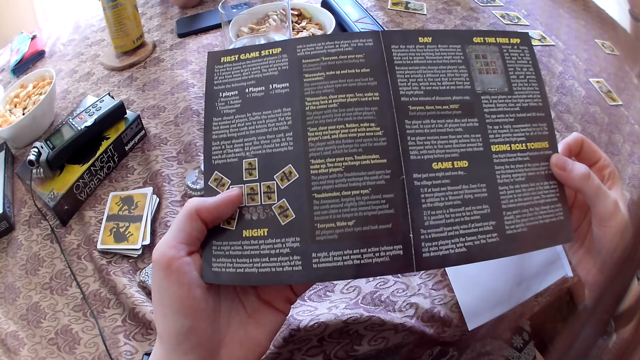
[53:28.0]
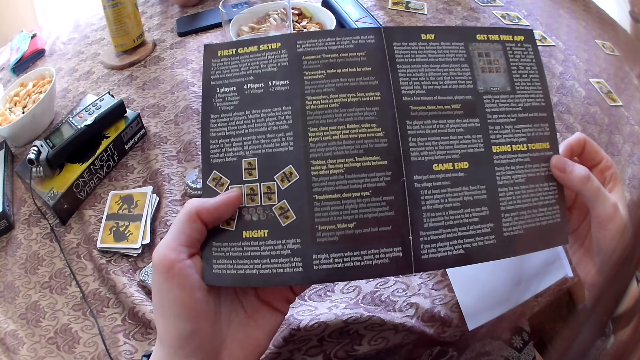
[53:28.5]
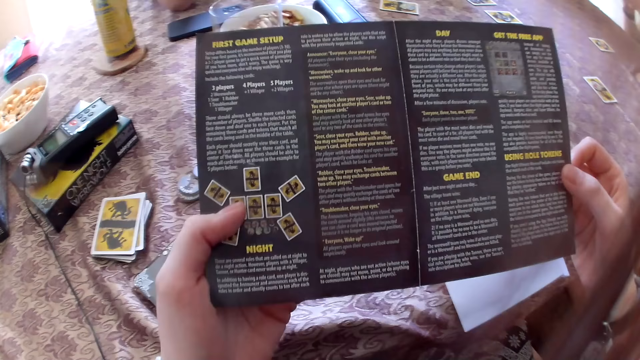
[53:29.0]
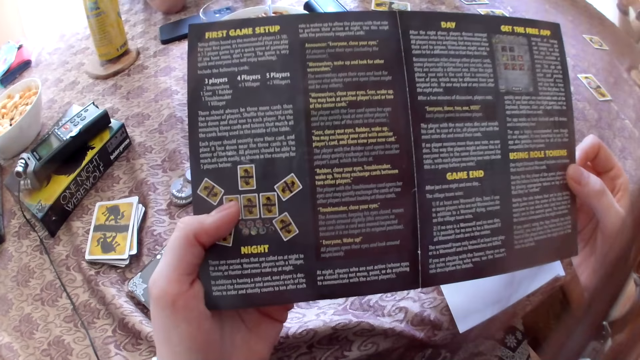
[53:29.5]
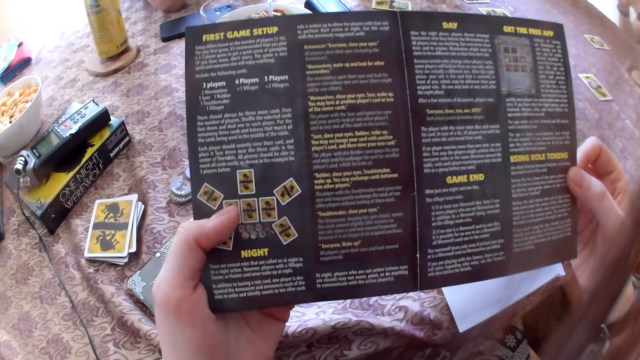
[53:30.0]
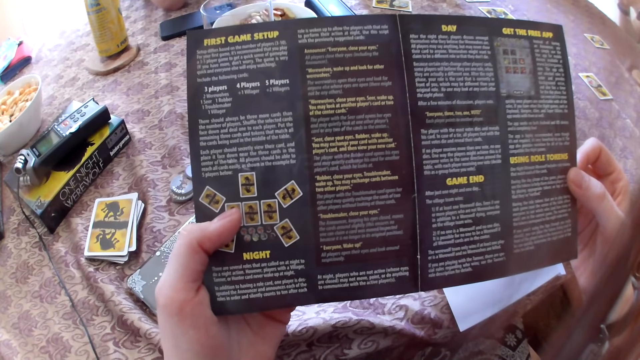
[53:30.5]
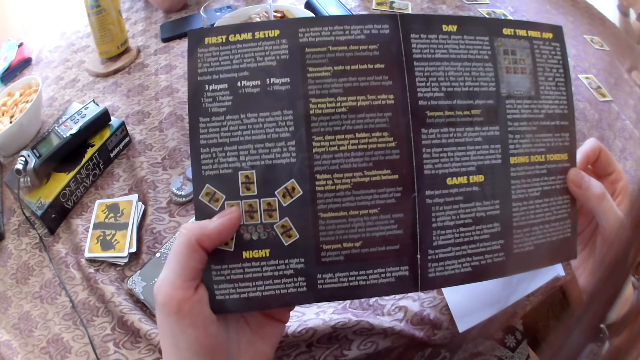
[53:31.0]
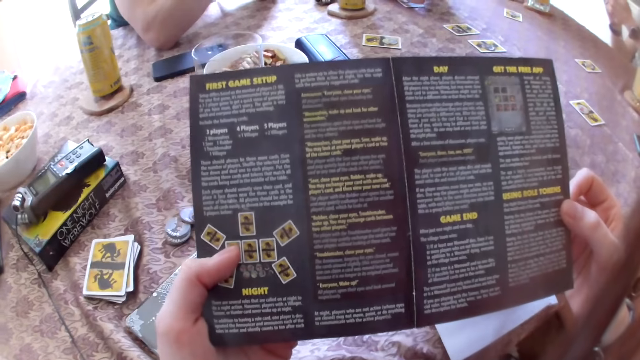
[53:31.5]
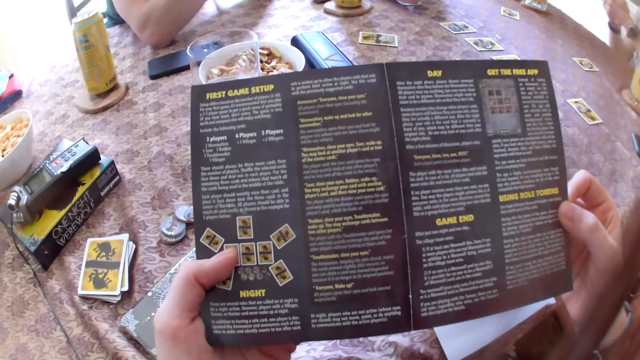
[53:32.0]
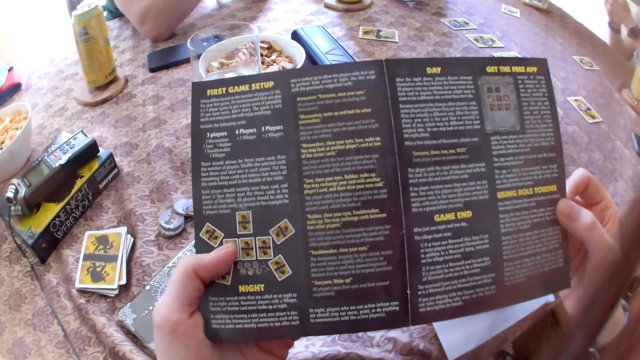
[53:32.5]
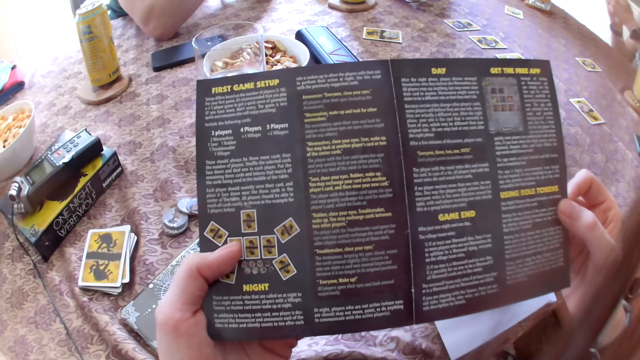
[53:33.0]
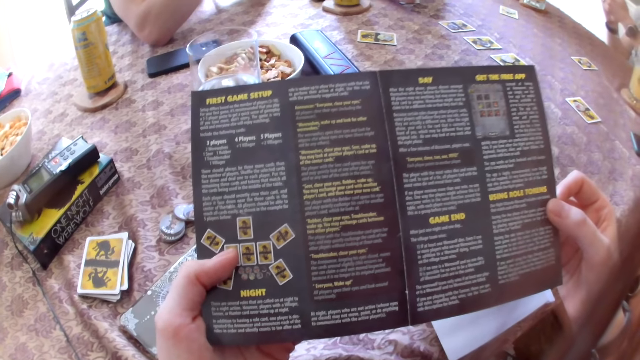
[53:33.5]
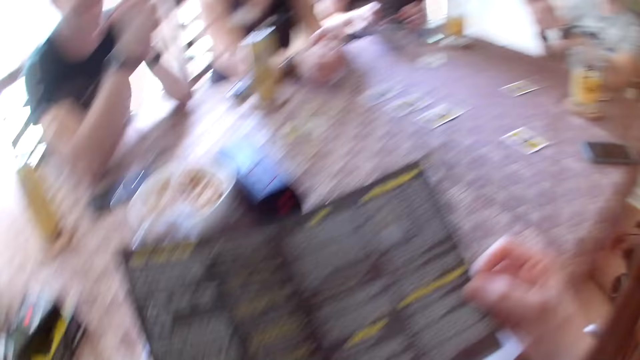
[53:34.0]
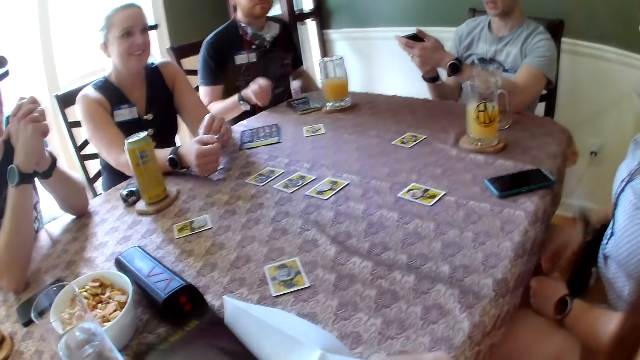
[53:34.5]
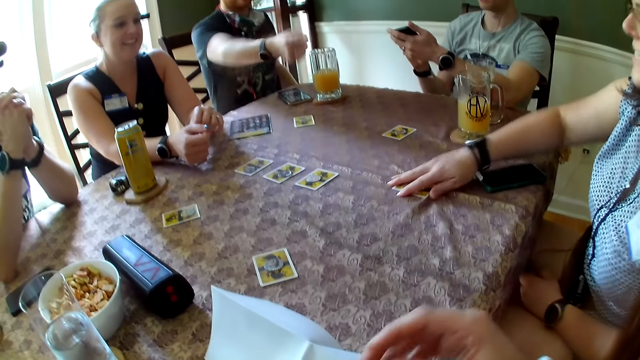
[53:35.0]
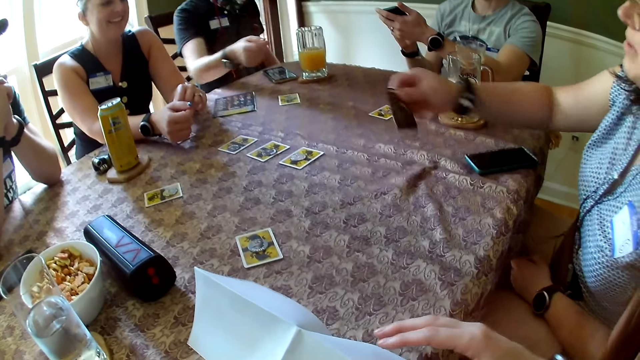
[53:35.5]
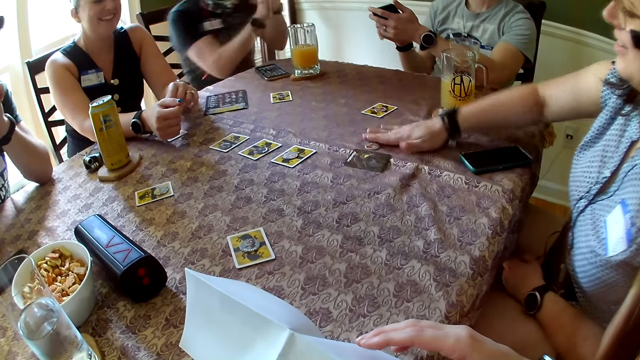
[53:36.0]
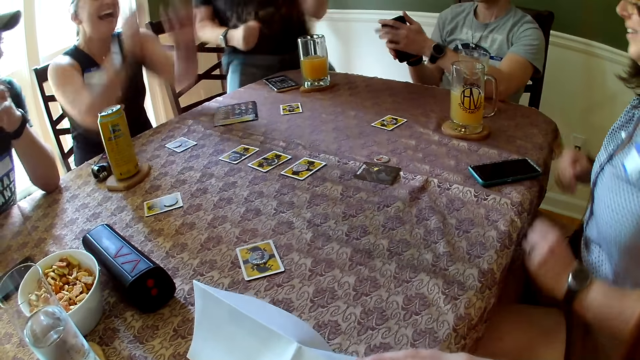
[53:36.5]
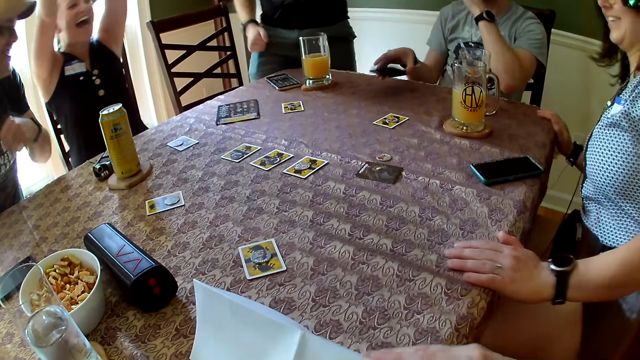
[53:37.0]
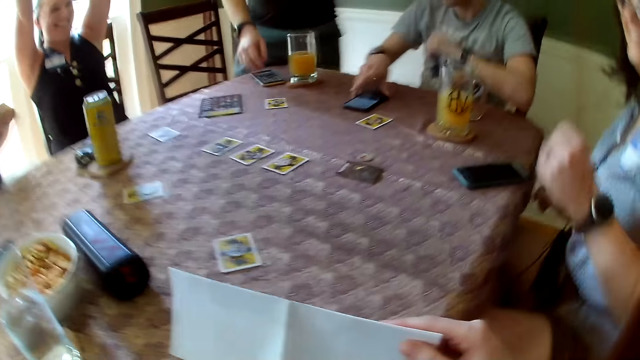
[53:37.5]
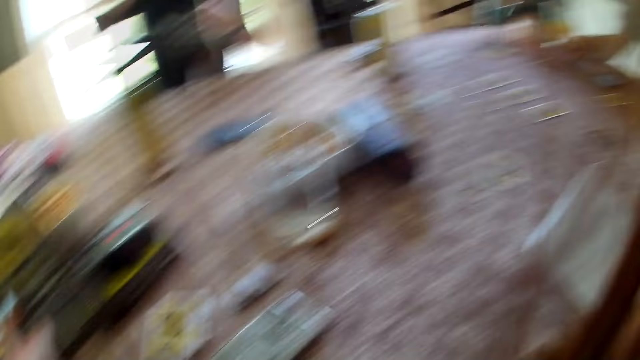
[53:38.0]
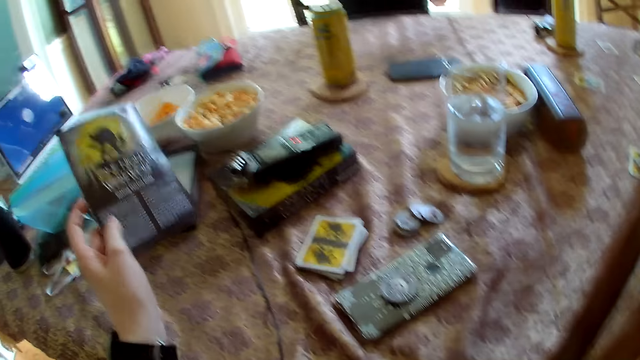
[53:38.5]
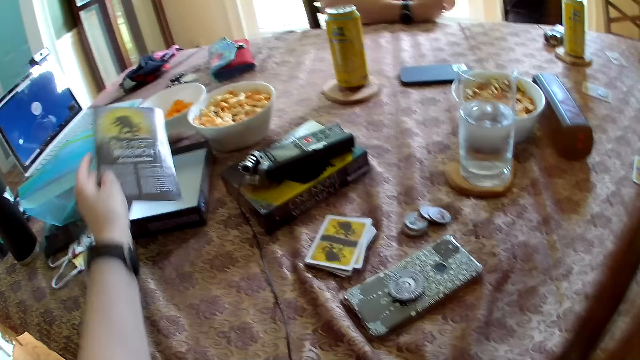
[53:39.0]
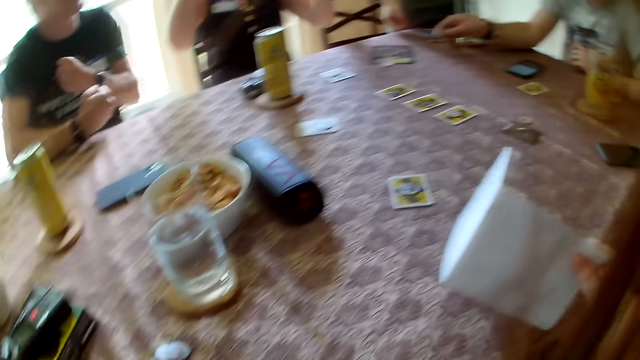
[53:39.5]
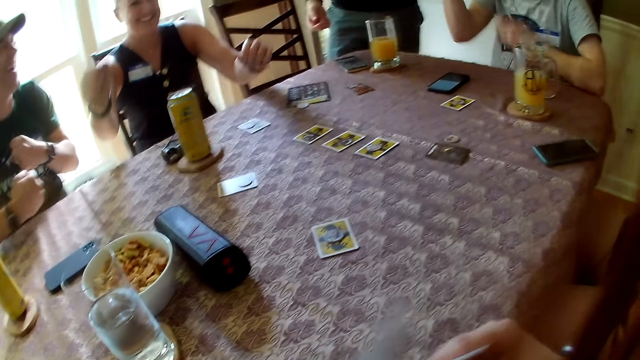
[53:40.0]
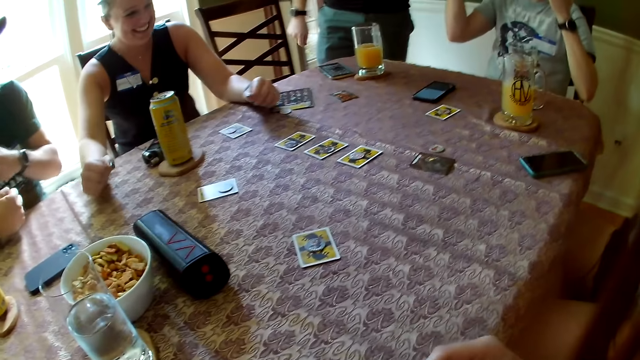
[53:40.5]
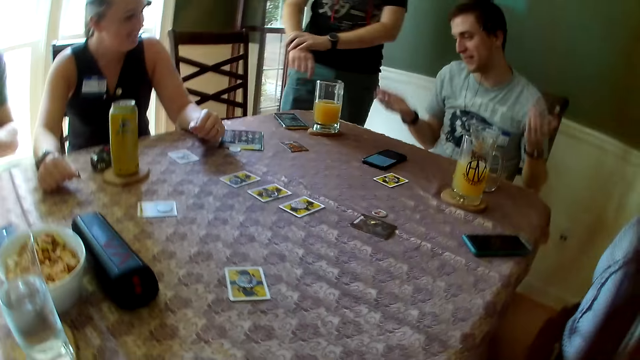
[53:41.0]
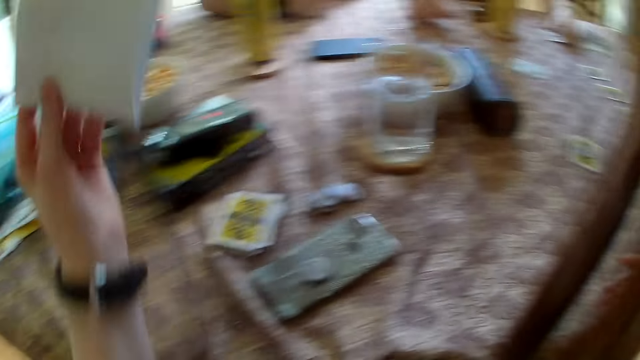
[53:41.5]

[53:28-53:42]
A woman flips the card on the table with her right hand. A man points his right hand at the woman. The woman hits the token on the table. The man claps his hands and stands up from his chair. The camera wearer picks up the paper on the table with her right hand. Another woman raises both hands. Another man raises his right hand. A third man puts the phone in his hand on the table. The camera wearer converses with people on the table. The third man picks up a card on the table with his right hand and touches the card on the table with his right hand. The second man lowers his hands on the table. The camera wearer puts the manual in her left hand inside the camera box. The third man drops the card on the table. The camera wearer passes the paper in her right hand to her left hand. The first man adjusts a watch on his right wrist with his left hand. The camera wearer converses with the people on the table.

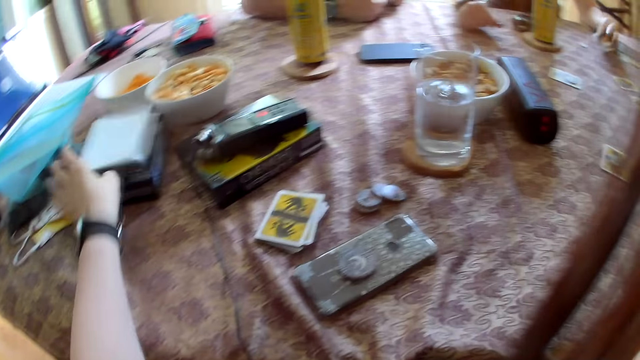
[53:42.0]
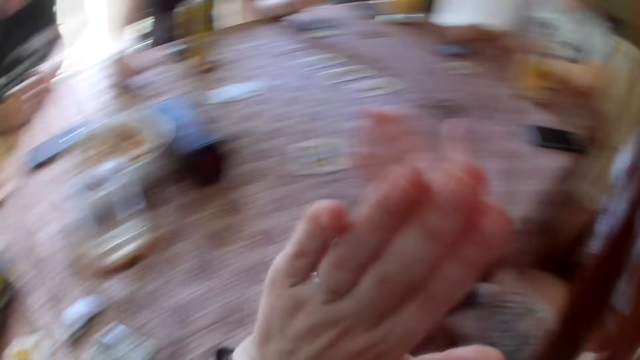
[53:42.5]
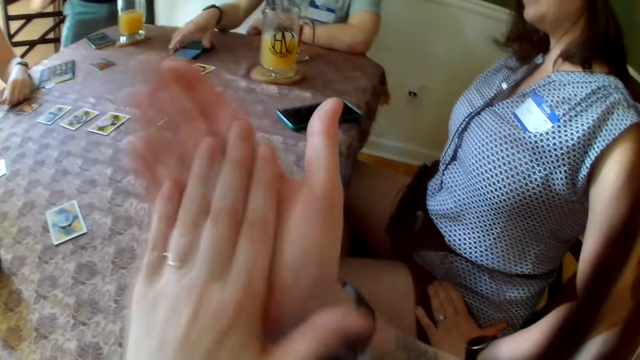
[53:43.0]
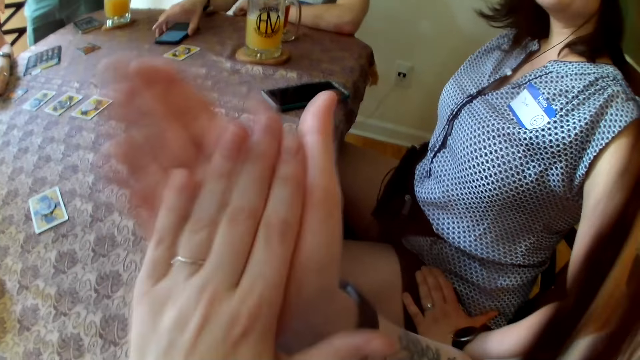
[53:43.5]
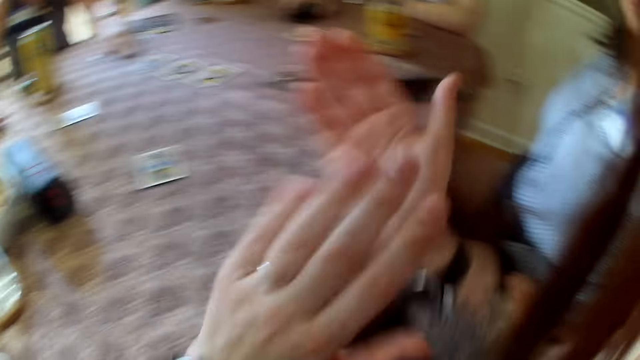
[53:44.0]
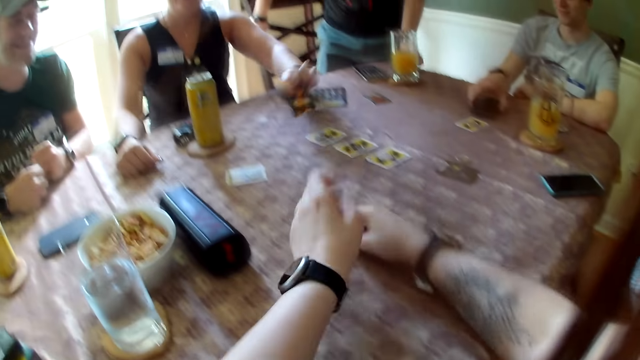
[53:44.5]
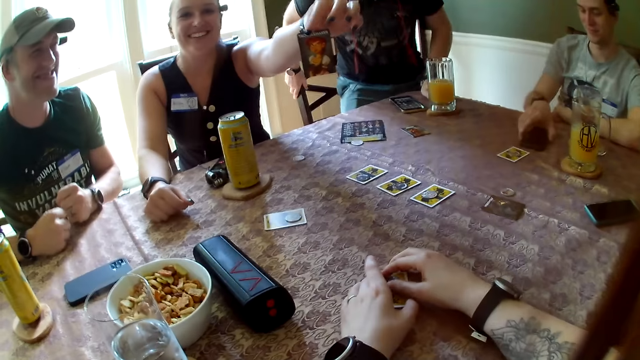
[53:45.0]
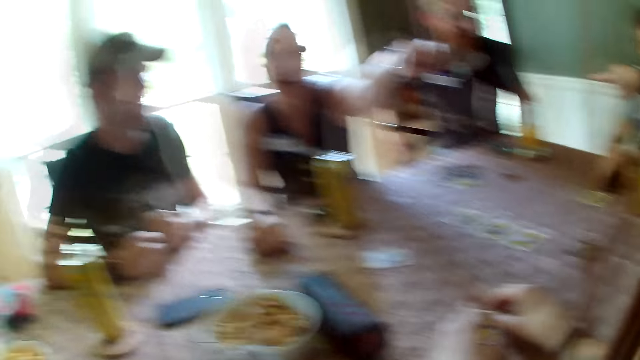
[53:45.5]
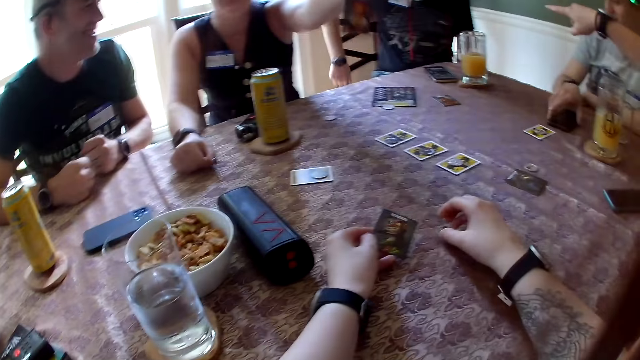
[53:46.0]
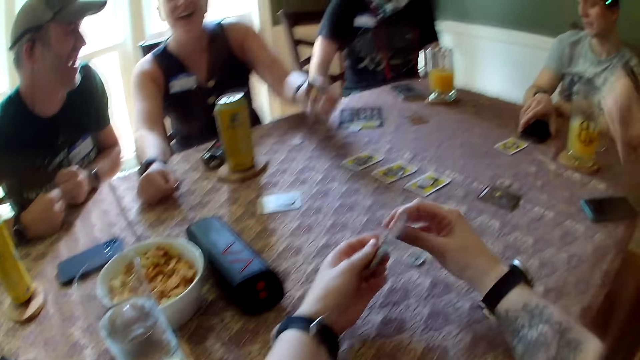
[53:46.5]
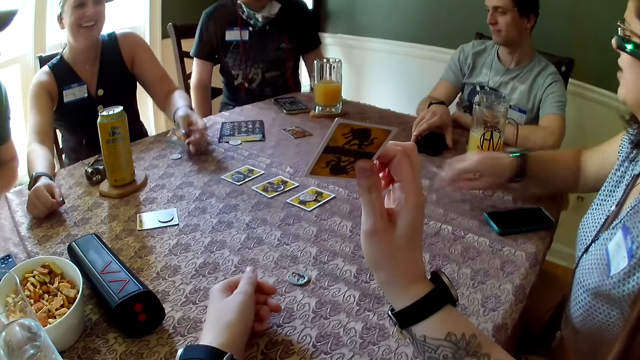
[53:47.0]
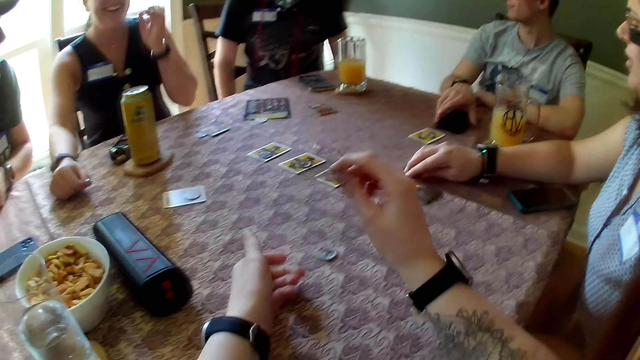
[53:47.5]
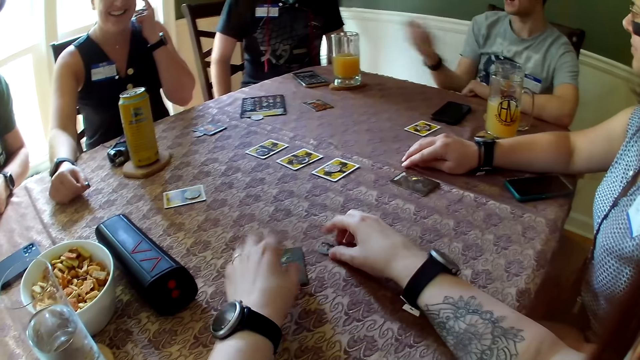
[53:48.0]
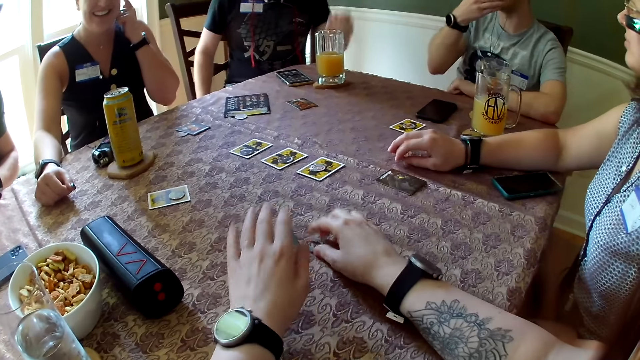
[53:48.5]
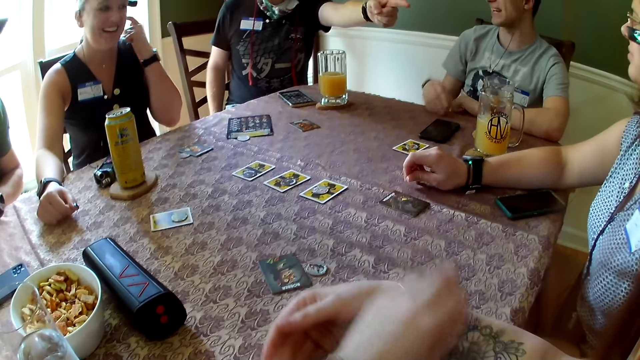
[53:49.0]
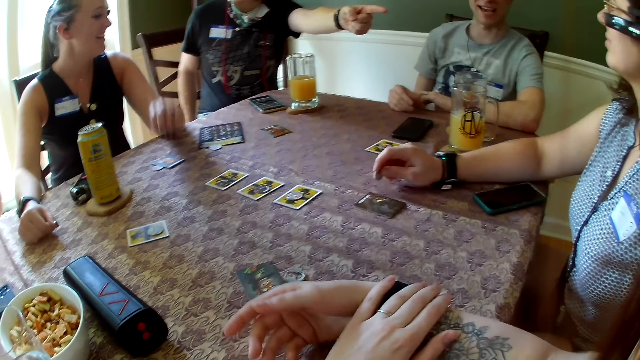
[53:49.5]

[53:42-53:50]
The camera wearer puts the paper in her left hand inside the box. She claps her hands. A man adjusts his phone on the table with his right hand. A woman picks up a card on the table with her left hand and converses with the camera wearer. The camera wearer removes the token on the card with her right hand. The woman stretches the card forward to the camera wearer. The camera wearer picks up the card on the table with her left hand. Another man sits in his chair. Another woman points at the other man. The camera wearer touches the cards on the table. The other woman converses with the other man. The camera wearer converses with the first woman. She puts the token on the table. The first woman puts the card in her left hand on the table. The camera wearer collects the card from her left hand with her right hand. She raises the card in her right hand and puts the card on the table. The first man converses with the other man. The other man gesticulates with his right hand. The camera wearer adjusts the card with her left hand. The other man points his left hand at the other woman and converses with the other woman. The camera wearer puts her left hand on her right arm.
